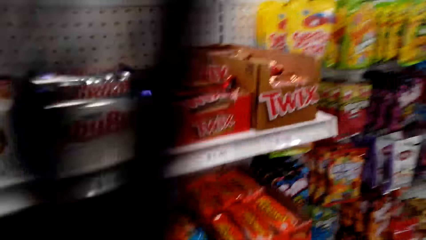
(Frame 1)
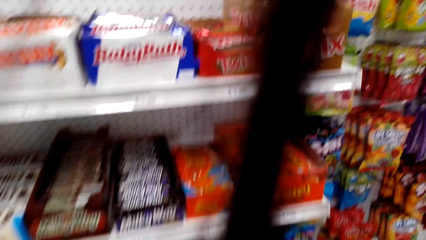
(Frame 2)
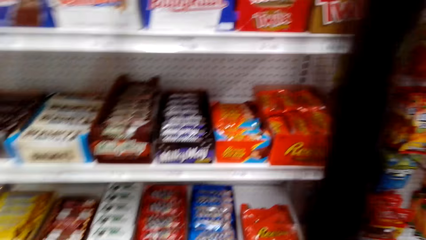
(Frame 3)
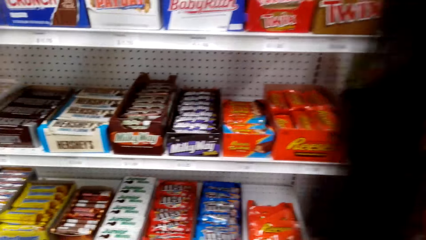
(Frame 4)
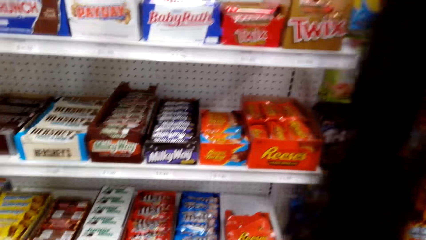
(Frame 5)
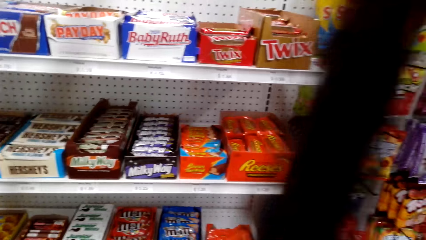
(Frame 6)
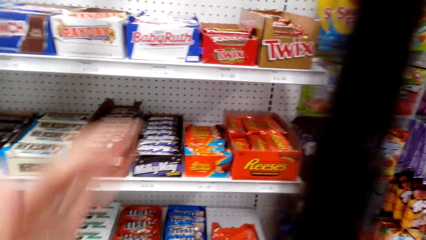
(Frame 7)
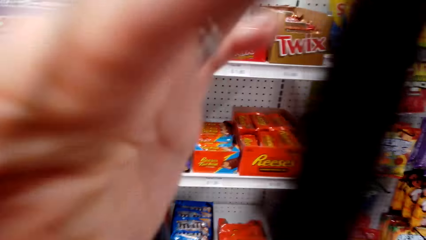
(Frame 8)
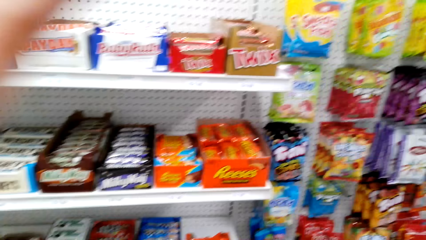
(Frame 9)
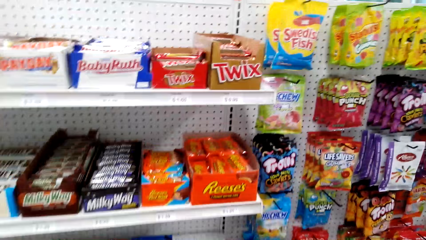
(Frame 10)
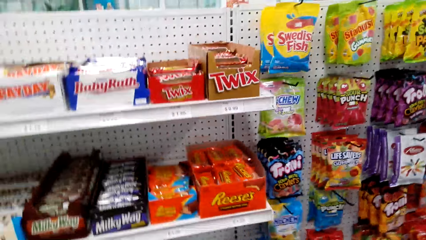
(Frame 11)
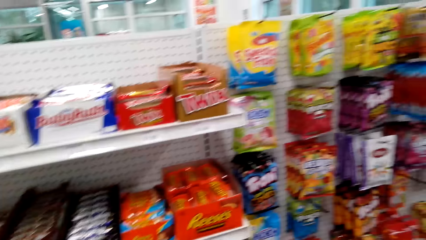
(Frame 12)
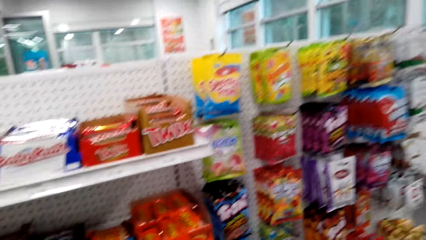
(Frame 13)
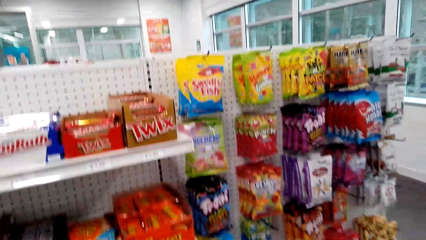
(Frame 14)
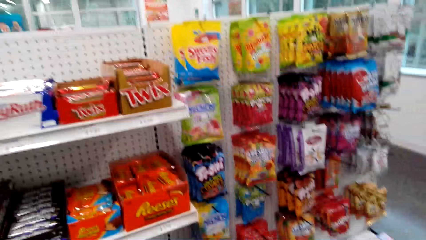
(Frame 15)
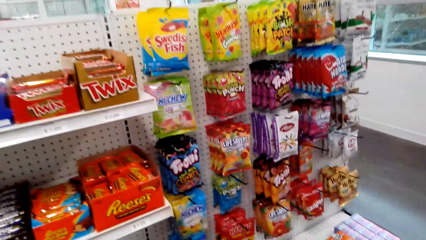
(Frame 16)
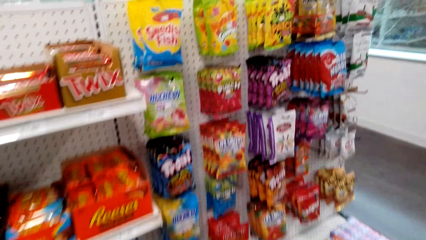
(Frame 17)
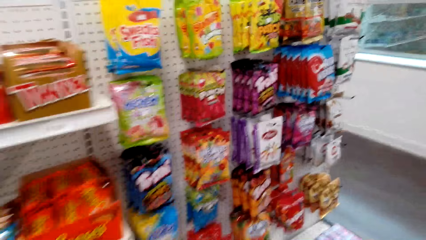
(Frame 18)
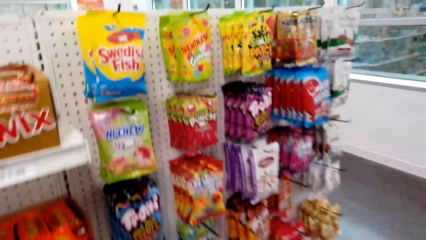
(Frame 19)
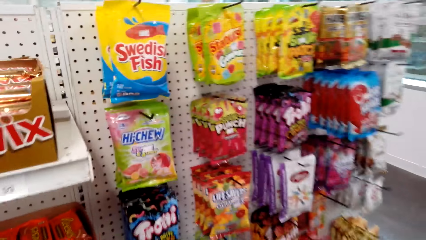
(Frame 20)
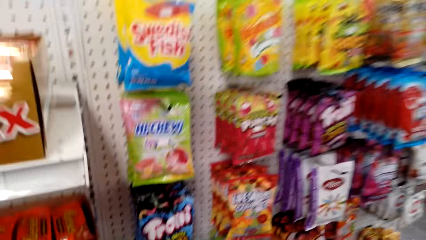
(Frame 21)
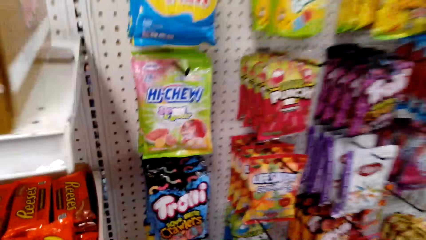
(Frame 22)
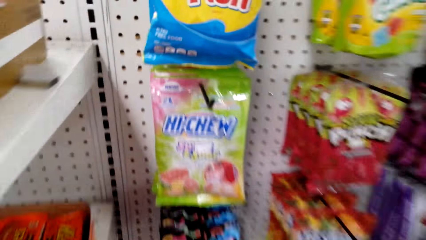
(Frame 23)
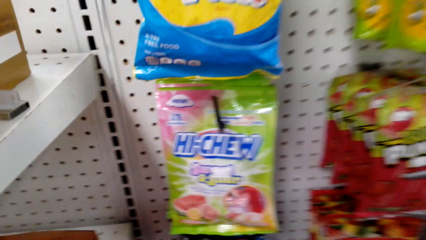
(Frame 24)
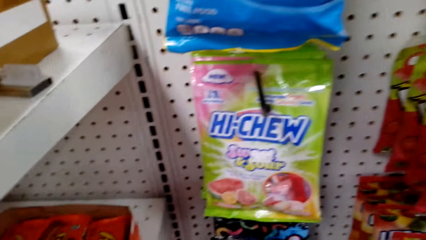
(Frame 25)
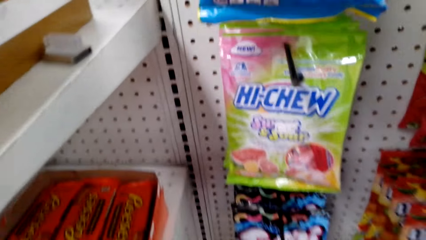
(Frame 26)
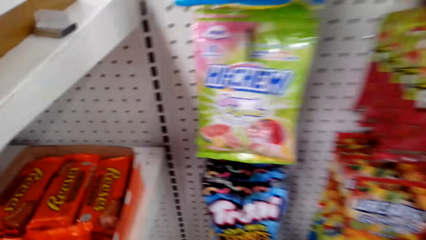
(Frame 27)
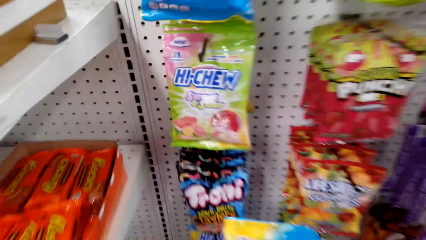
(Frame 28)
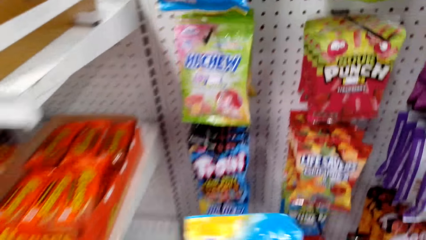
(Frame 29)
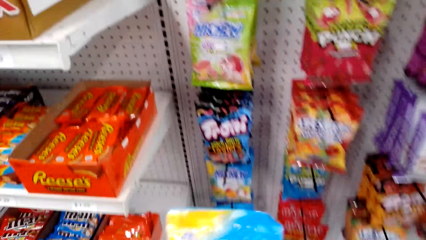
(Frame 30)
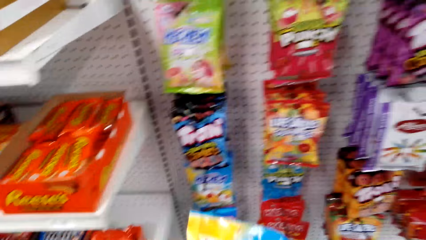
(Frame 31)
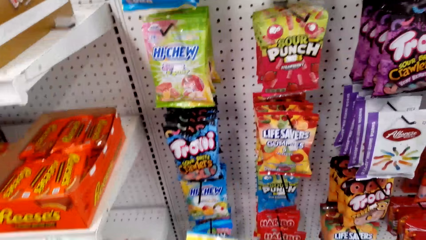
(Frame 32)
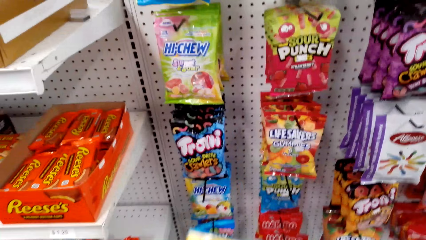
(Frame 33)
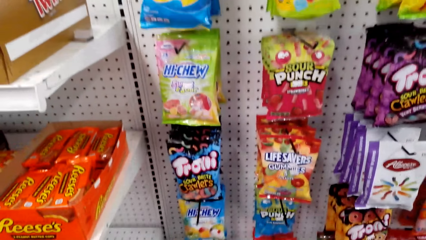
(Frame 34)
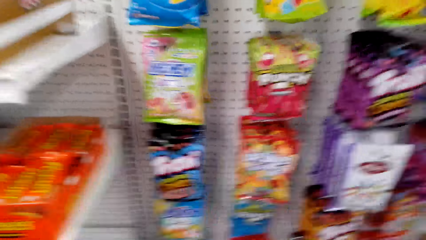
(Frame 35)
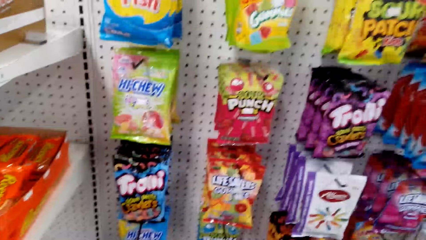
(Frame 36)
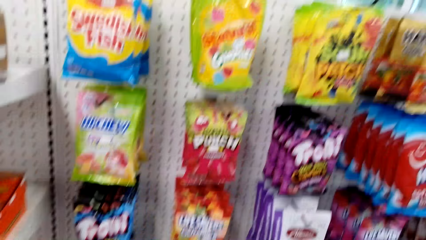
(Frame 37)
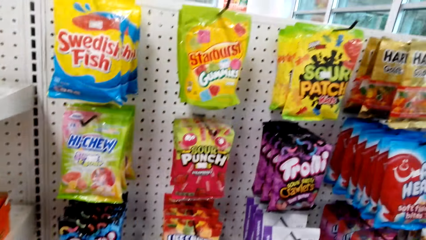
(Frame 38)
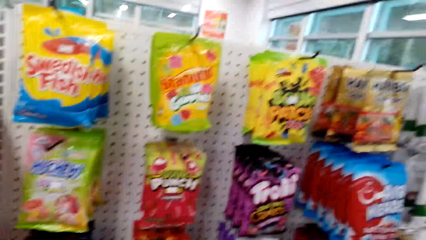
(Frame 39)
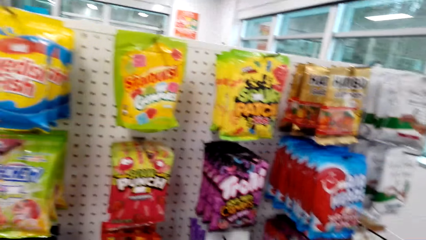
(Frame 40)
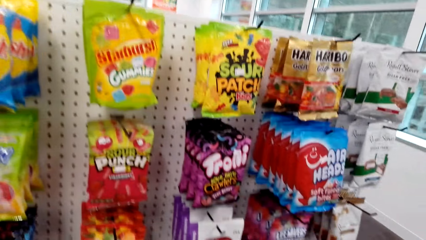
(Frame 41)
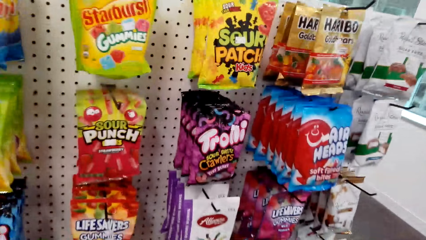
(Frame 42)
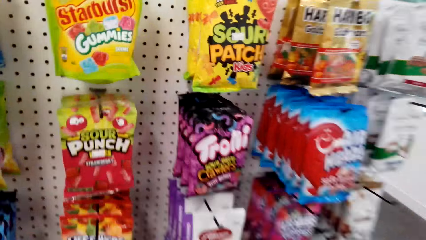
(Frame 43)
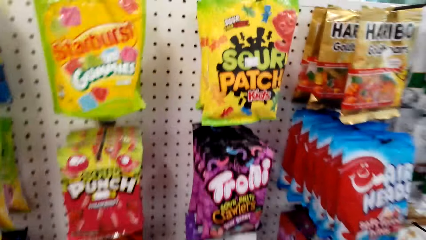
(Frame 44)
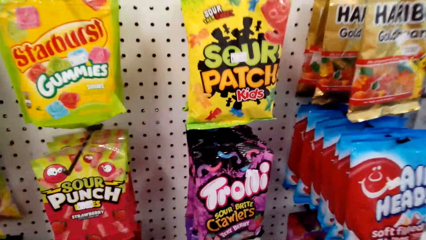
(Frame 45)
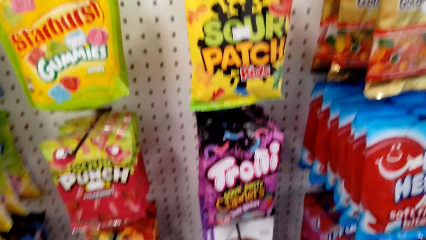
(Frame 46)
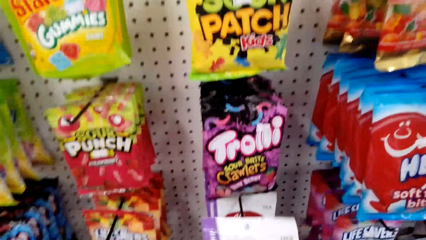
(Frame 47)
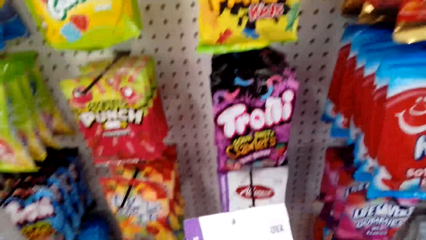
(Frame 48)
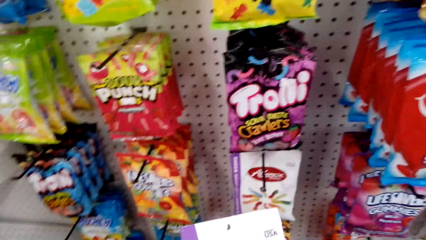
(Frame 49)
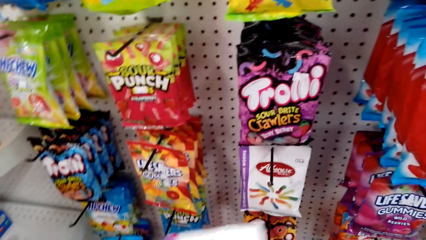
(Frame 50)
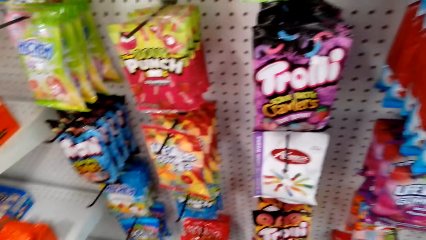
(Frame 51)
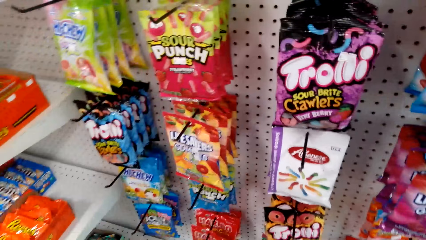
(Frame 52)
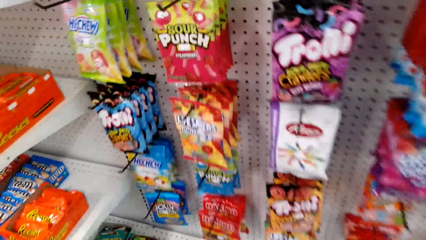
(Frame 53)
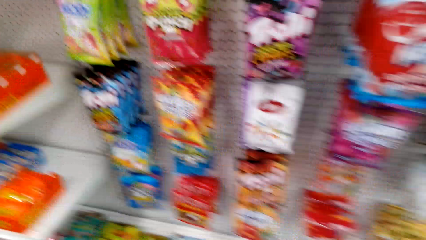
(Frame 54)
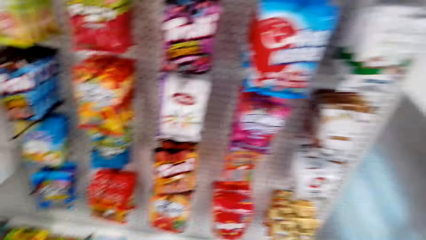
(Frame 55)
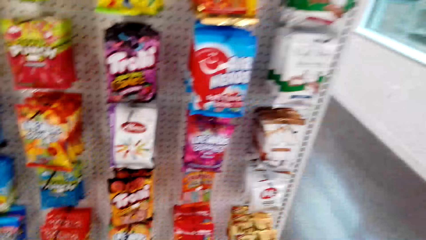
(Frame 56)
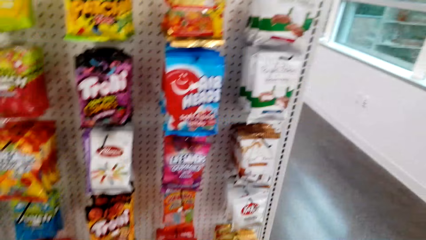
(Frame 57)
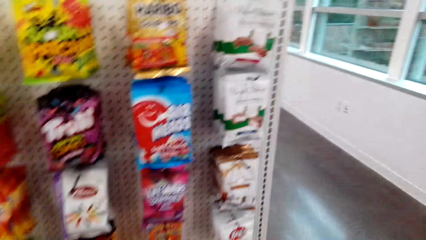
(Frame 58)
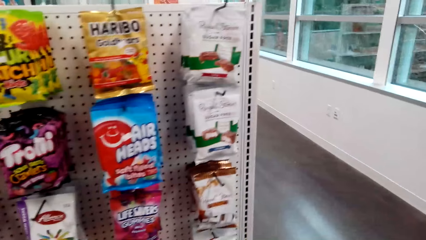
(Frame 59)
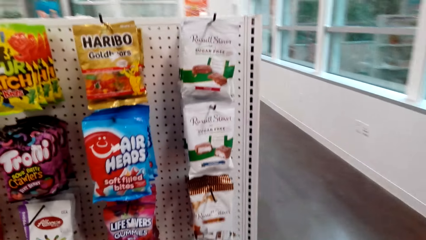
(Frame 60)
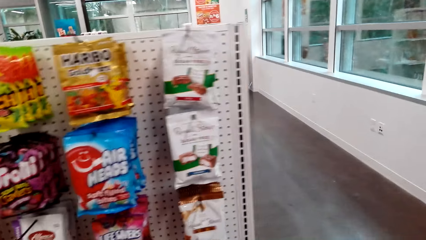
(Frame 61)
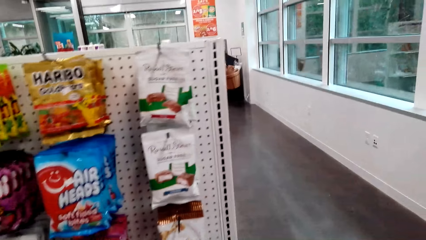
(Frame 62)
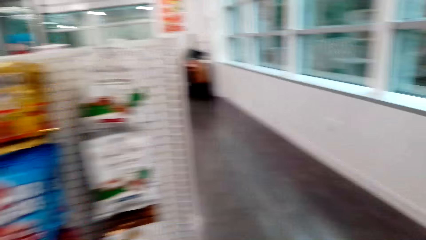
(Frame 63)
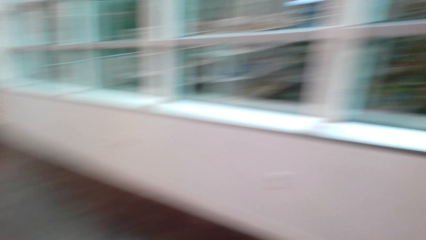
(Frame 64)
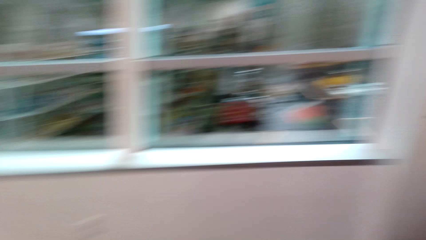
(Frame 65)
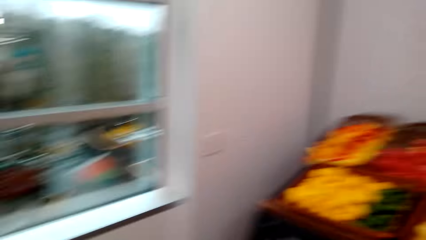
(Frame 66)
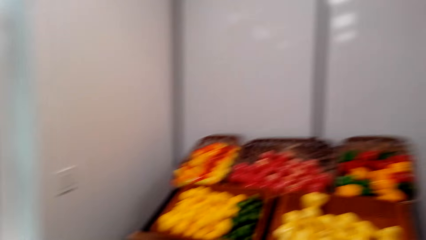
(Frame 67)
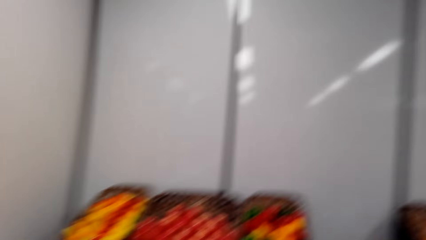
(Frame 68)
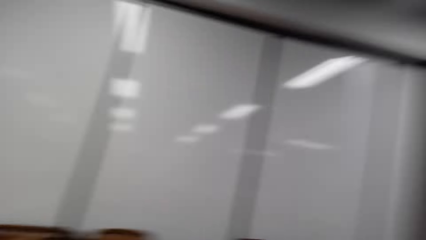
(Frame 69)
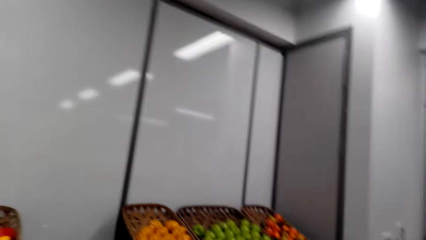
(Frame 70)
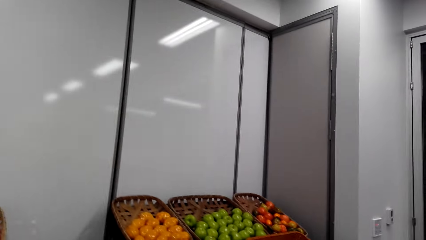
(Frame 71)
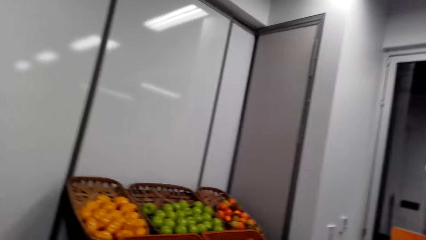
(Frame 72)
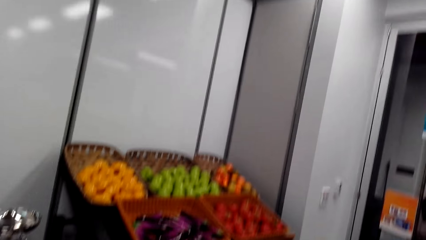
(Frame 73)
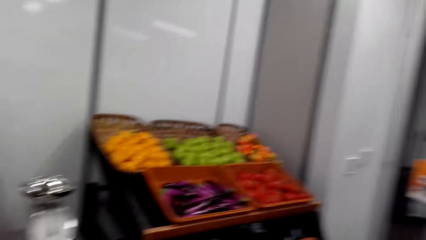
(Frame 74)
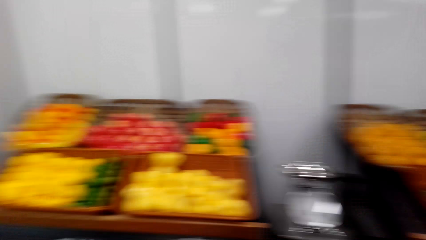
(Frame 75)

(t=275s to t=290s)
The camera wearer moves the hair. They pick a gum. They pick a snack pack from the hook. They look at the gum.
